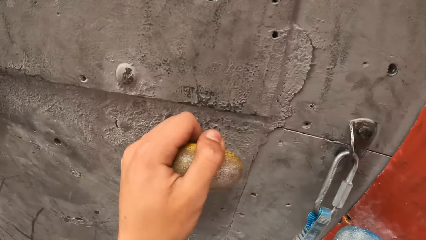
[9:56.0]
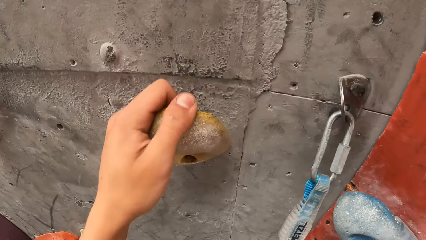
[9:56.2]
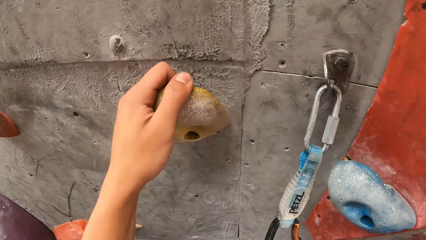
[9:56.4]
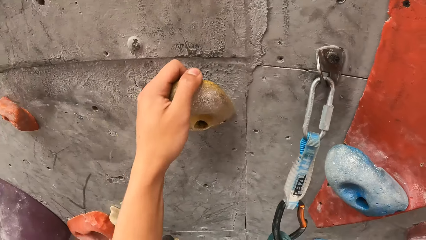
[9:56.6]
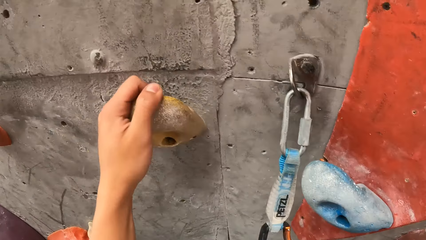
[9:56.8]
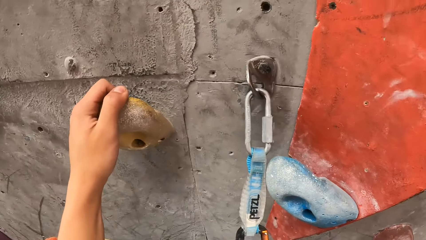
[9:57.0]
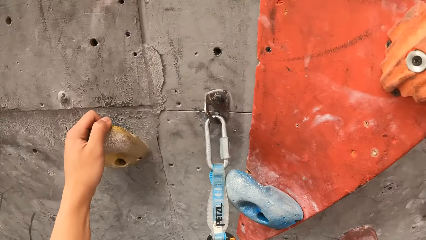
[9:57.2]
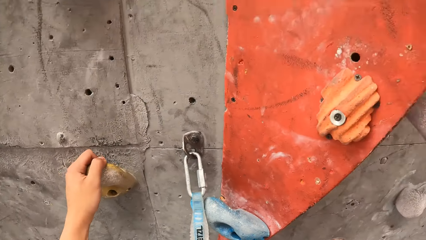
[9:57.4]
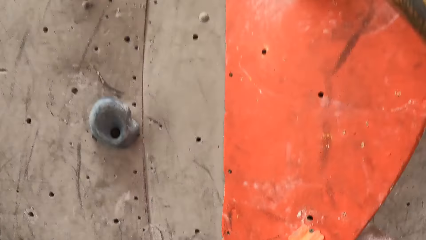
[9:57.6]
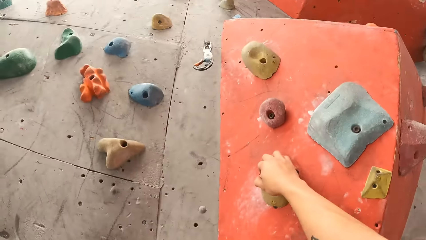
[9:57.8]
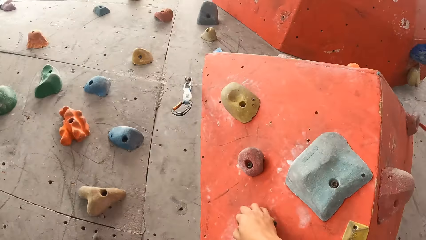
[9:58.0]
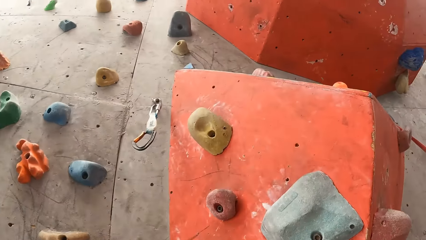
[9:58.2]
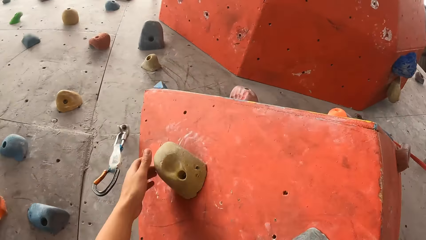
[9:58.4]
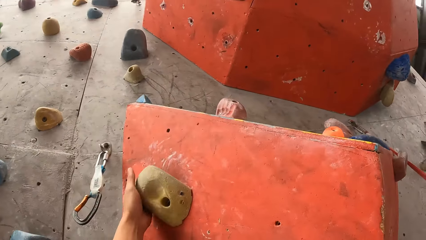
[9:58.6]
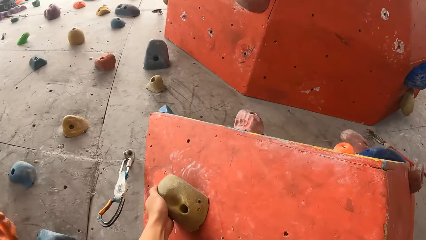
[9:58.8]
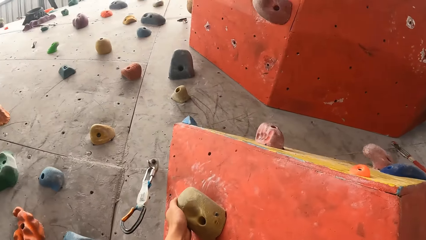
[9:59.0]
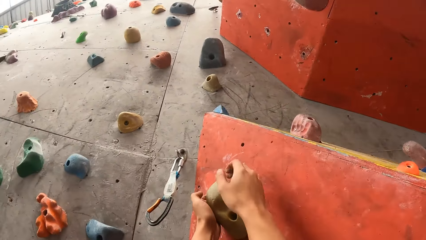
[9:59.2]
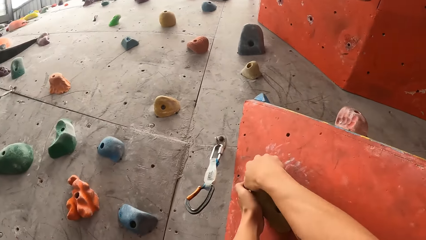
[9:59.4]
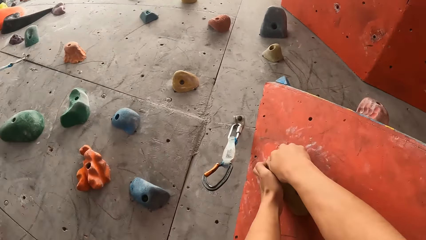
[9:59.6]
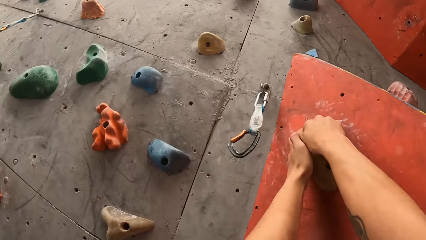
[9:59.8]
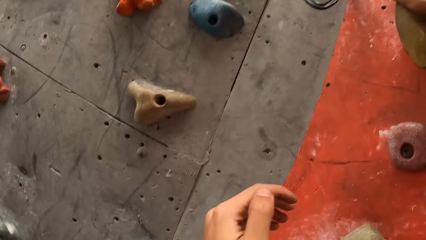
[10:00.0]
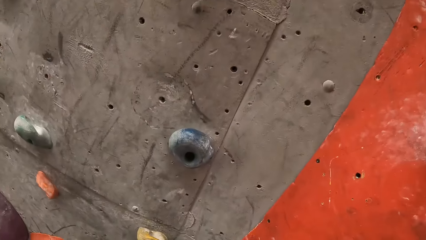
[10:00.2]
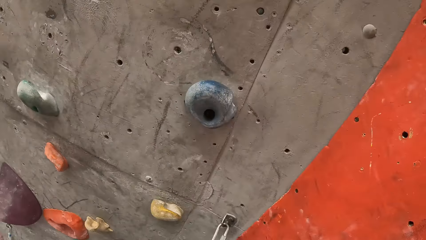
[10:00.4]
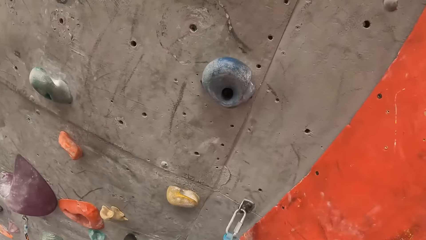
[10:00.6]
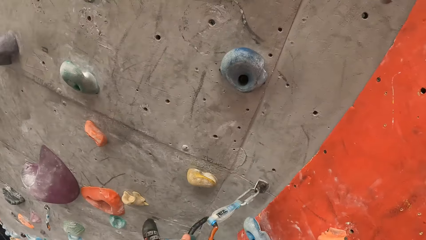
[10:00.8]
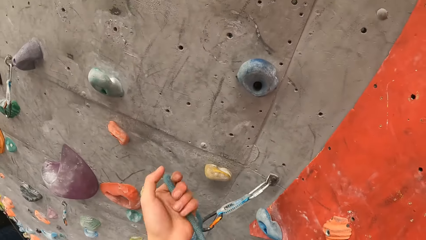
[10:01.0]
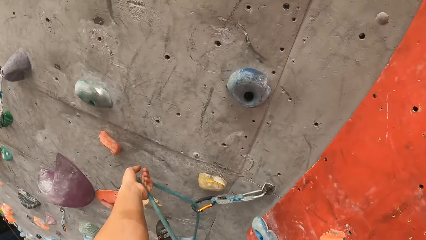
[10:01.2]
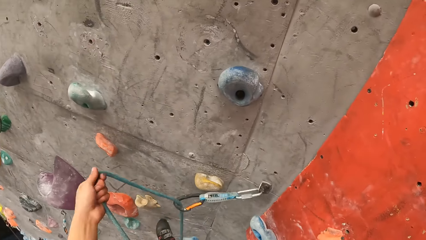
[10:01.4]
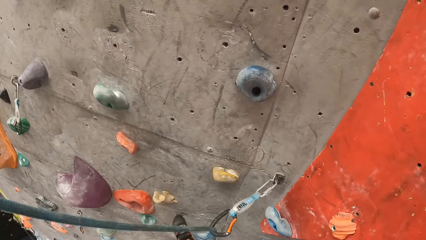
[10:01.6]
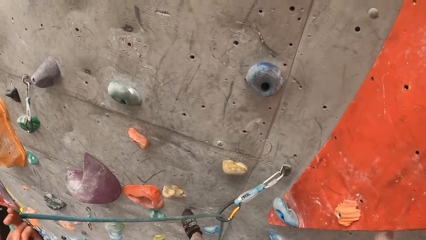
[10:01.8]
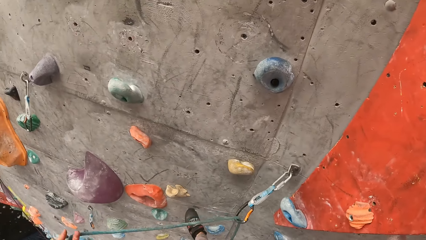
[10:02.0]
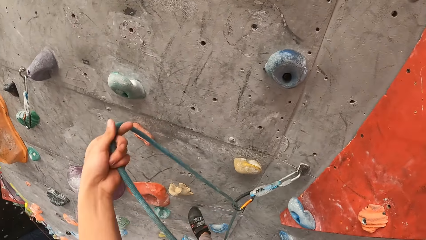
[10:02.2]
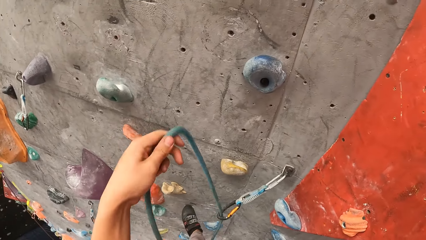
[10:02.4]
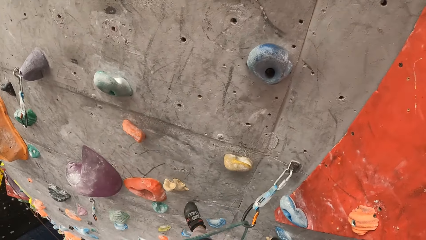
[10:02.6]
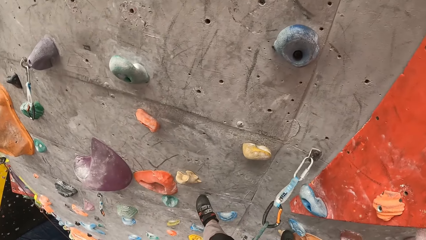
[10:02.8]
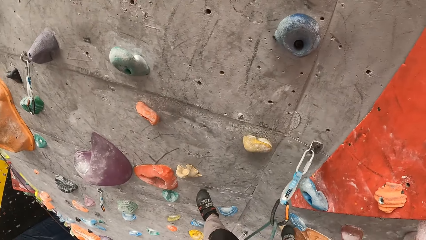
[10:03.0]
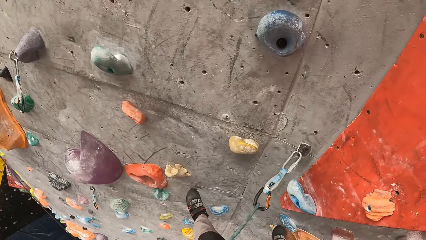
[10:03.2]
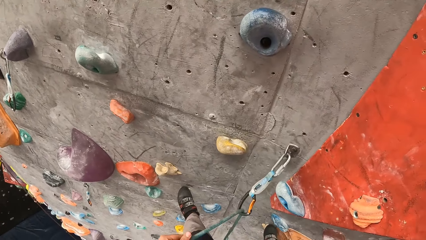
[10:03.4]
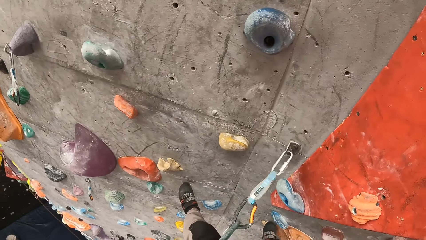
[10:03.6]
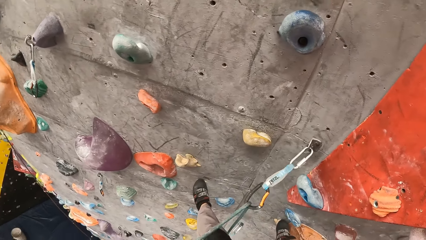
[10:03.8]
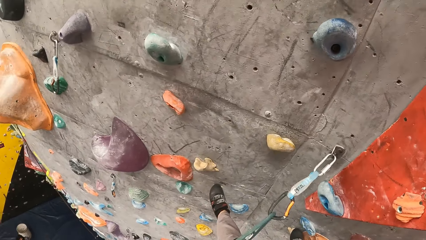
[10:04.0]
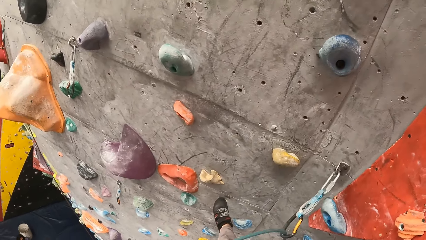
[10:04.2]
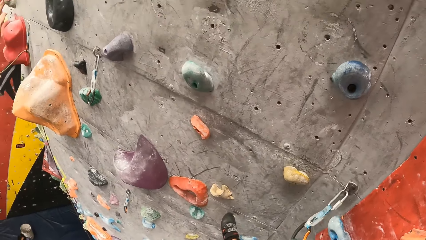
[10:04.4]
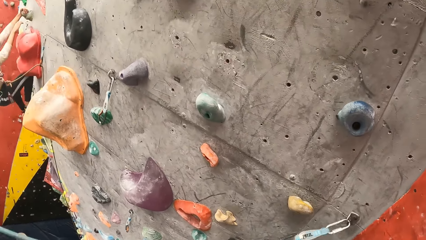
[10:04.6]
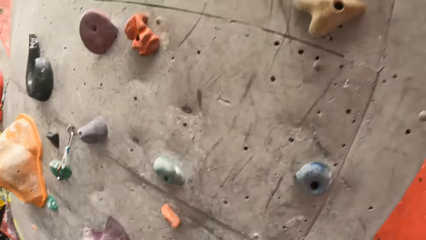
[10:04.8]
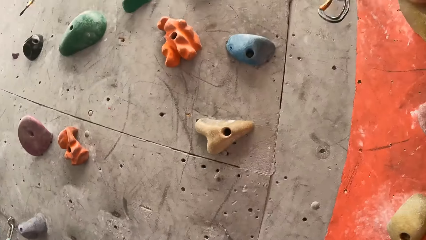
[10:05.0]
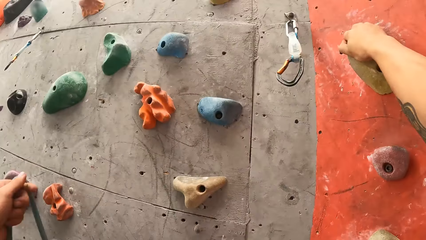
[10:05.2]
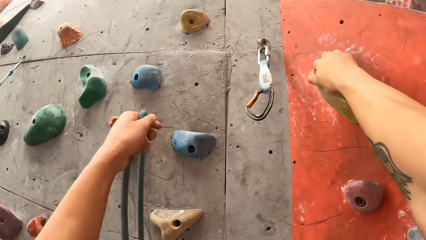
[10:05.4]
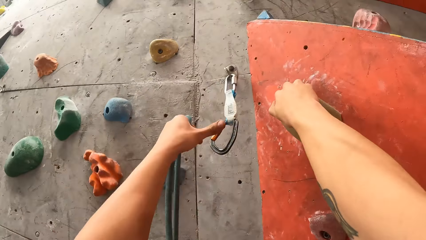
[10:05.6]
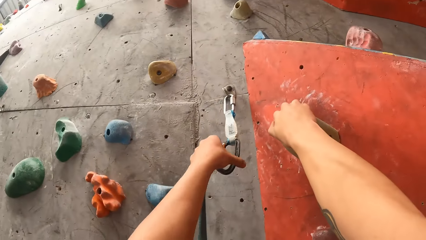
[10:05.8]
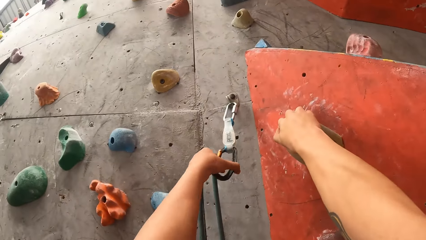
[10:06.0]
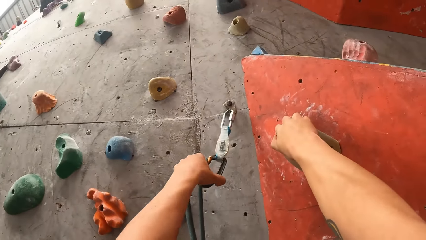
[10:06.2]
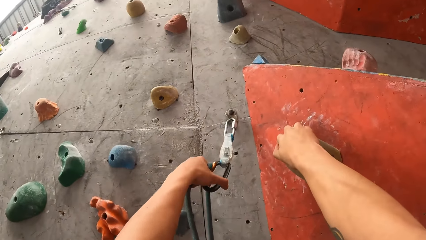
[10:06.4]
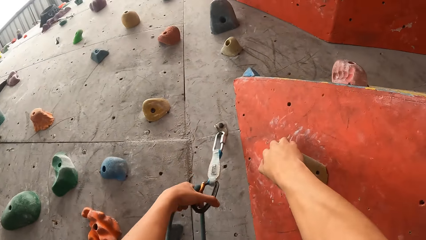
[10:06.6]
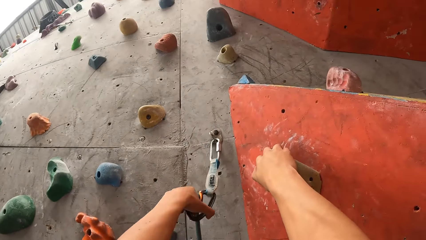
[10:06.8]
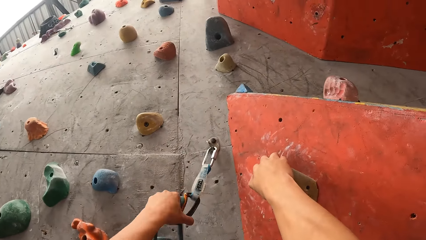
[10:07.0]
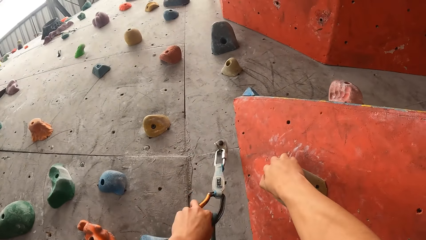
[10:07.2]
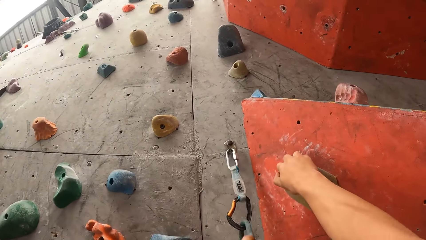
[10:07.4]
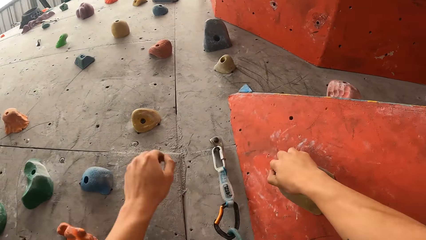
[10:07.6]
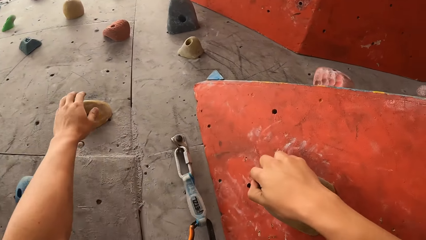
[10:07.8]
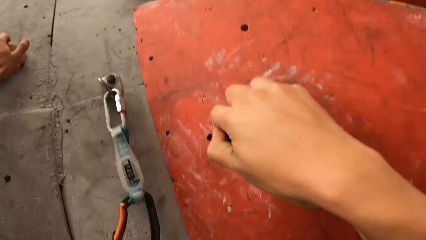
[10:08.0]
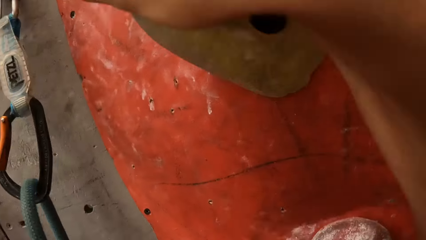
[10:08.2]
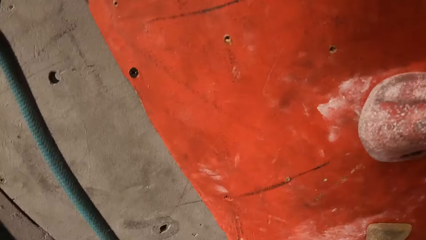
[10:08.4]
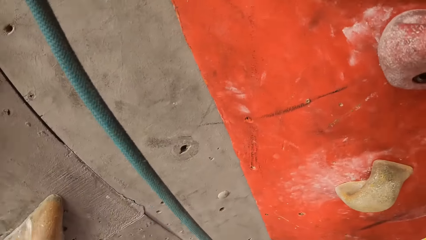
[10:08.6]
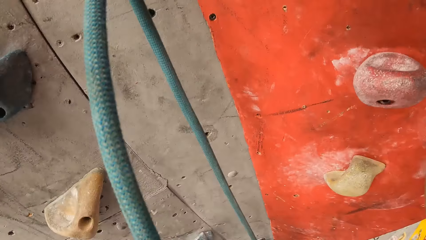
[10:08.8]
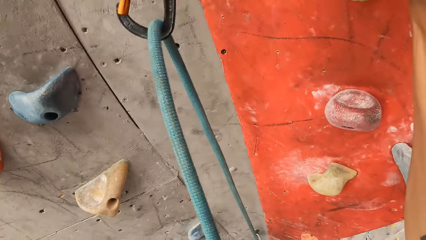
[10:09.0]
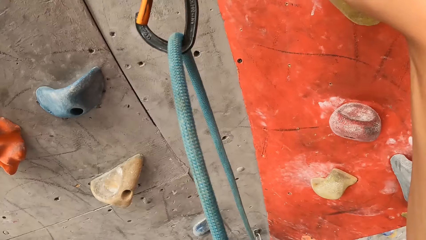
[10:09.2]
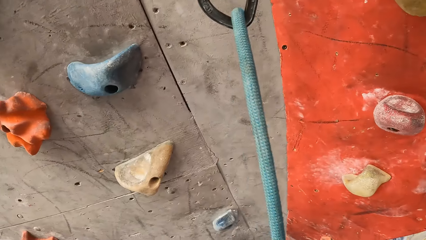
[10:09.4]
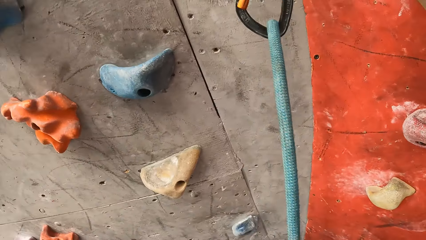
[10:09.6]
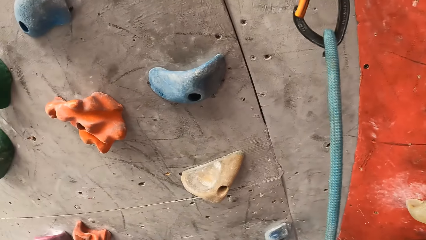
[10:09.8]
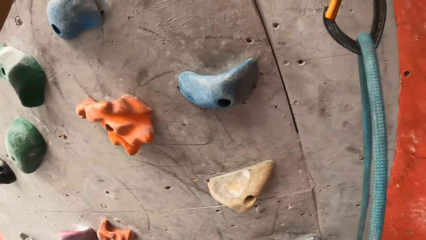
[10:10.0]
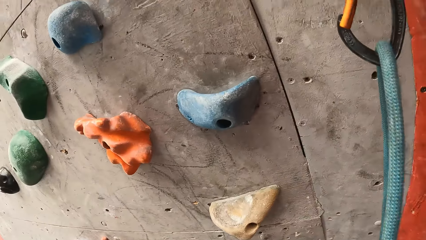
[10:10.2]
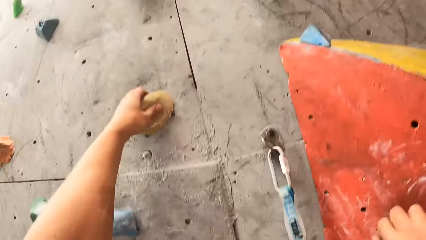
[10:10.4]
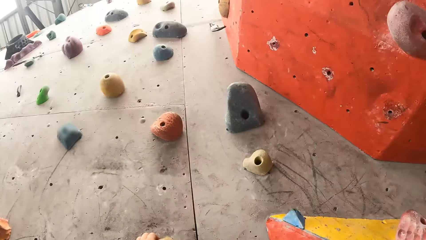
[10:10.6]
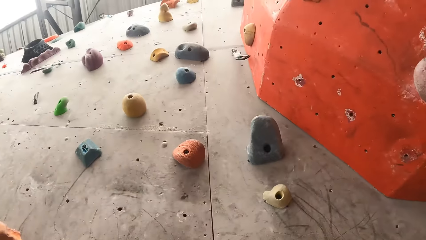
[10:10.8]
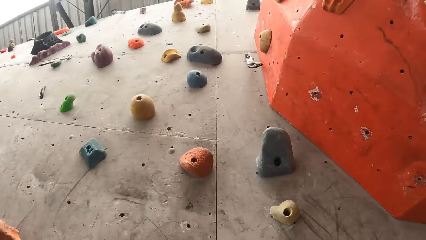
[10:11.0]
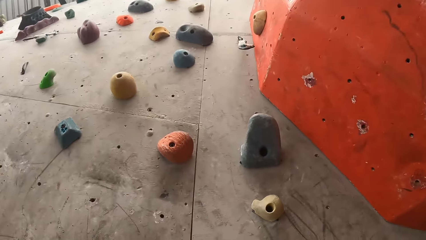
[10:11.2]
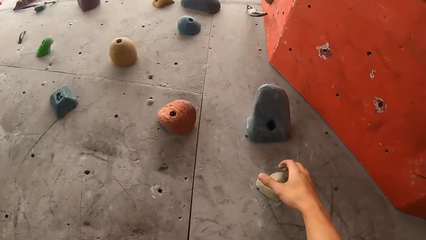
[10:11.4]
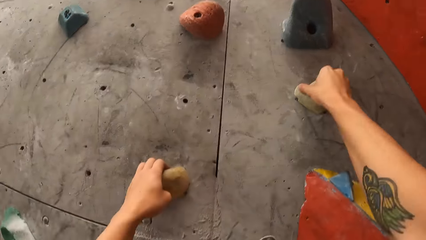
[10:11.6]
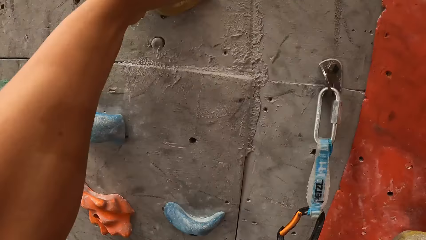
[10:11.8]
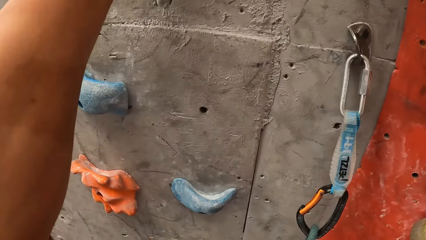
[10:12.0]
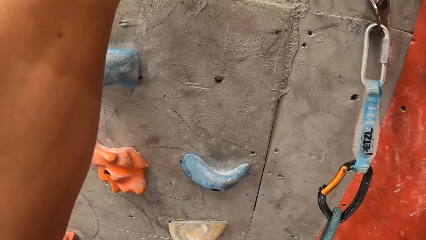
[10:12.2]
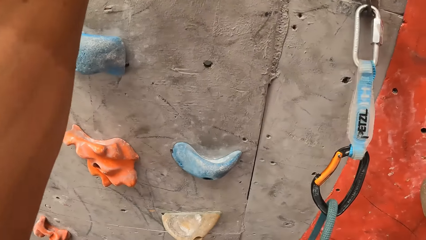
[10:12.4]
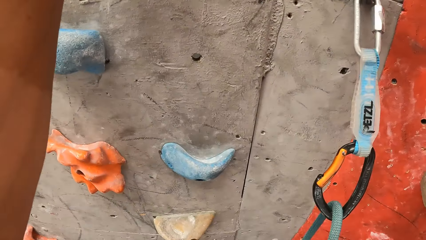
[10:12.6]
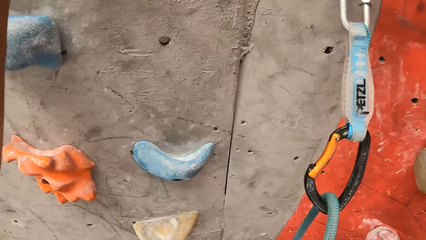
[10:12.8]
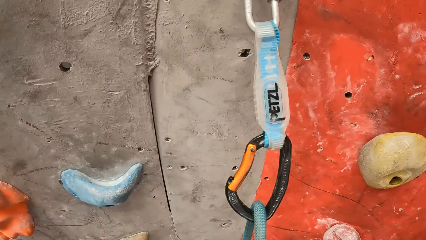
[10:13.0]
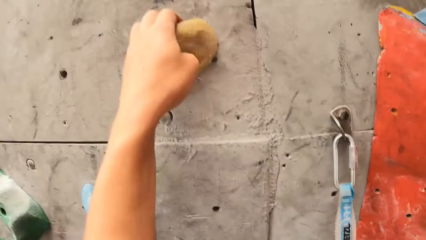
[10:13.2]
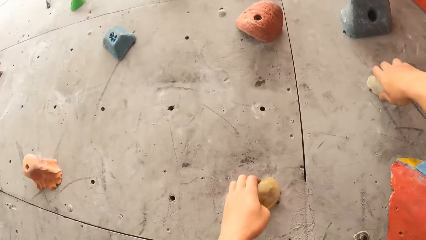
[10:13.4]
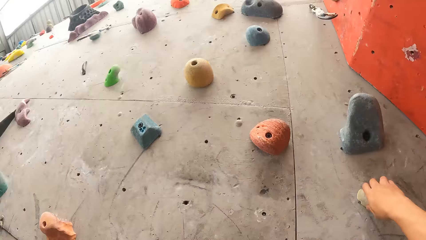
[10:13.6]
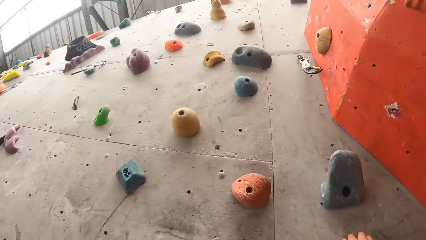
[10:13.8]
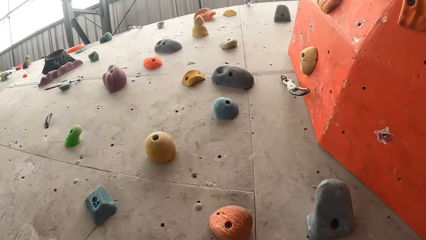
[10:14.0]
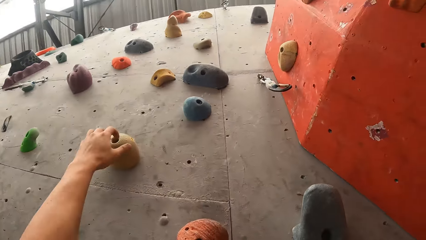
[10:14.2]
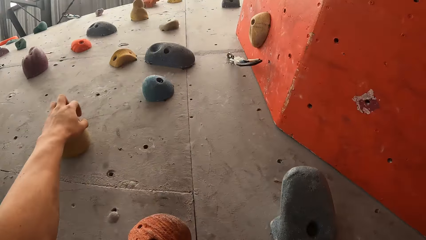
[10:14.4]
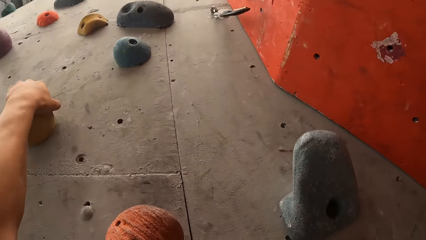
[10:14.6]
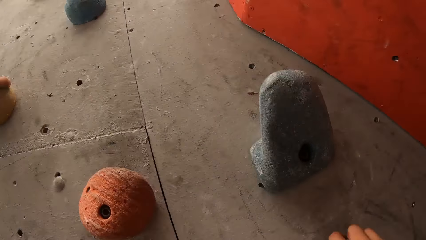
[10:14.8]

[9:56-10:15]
The camera wearer raises the right hand and climbs on the board. They pull the rope with the left hand. They hold the carabiners with the left hand. They hook the rope. They climb on the board. They hold a climbing hold.
